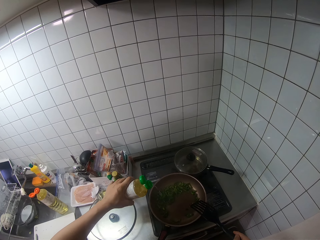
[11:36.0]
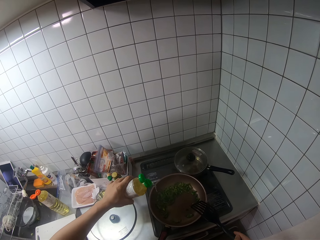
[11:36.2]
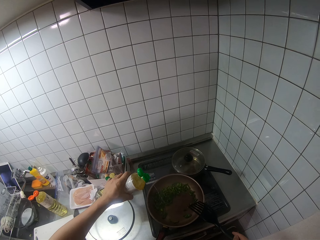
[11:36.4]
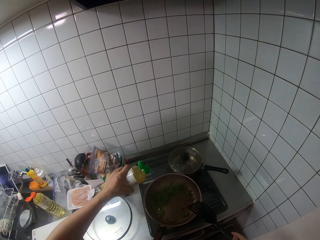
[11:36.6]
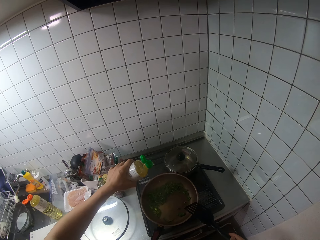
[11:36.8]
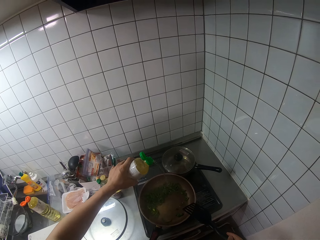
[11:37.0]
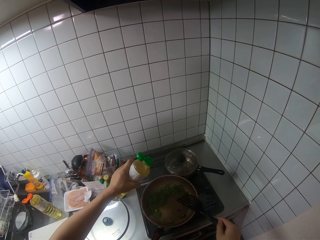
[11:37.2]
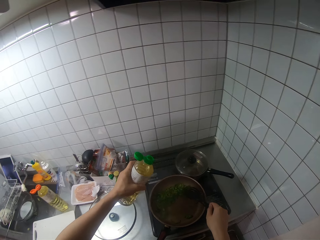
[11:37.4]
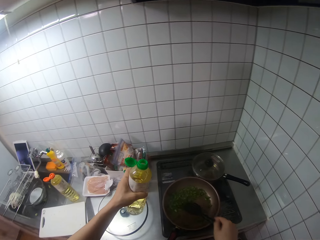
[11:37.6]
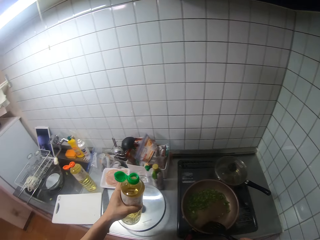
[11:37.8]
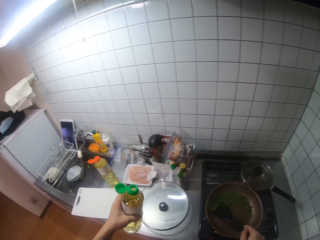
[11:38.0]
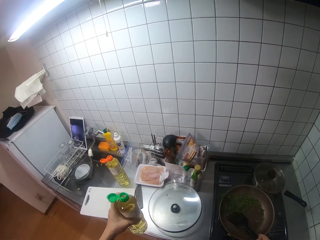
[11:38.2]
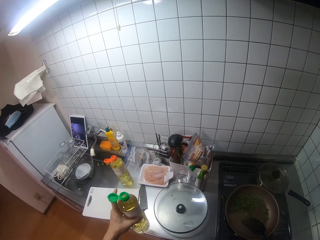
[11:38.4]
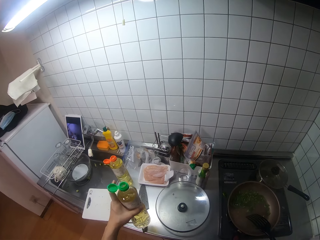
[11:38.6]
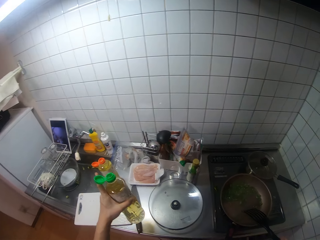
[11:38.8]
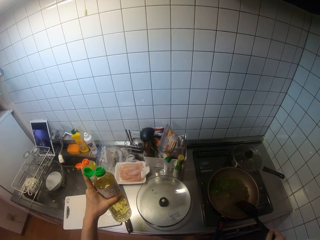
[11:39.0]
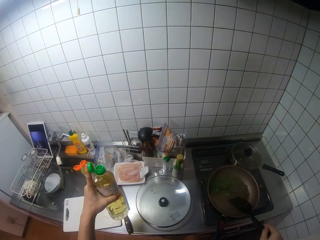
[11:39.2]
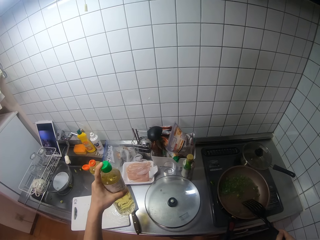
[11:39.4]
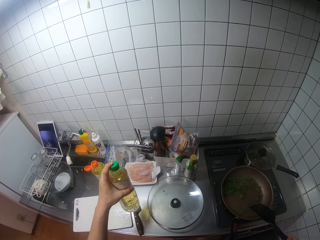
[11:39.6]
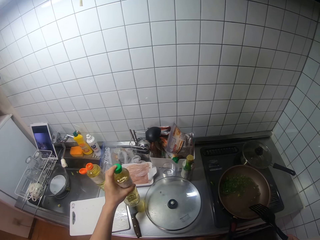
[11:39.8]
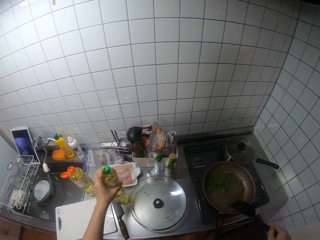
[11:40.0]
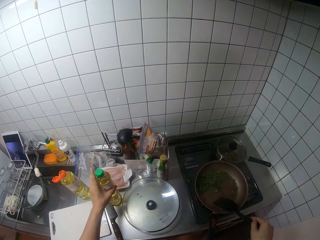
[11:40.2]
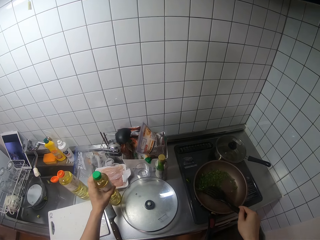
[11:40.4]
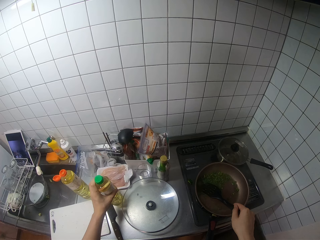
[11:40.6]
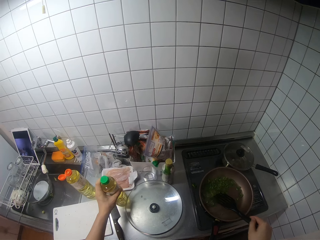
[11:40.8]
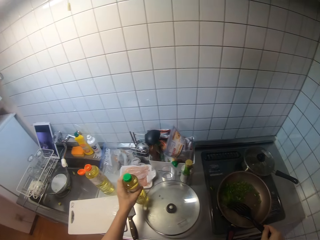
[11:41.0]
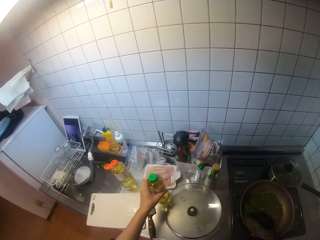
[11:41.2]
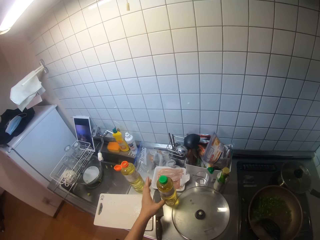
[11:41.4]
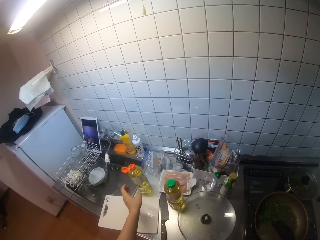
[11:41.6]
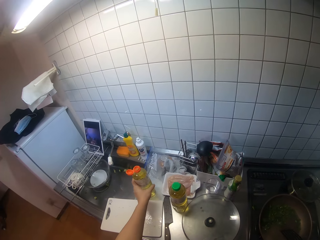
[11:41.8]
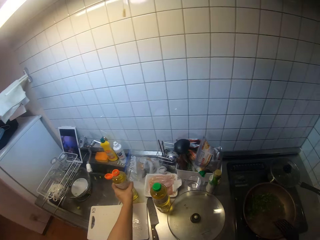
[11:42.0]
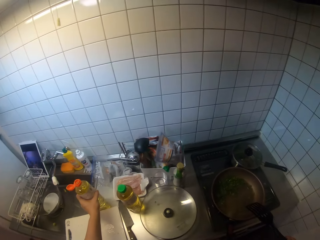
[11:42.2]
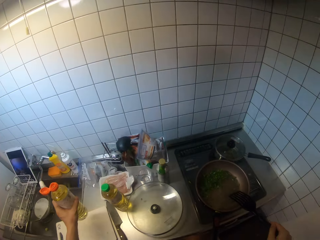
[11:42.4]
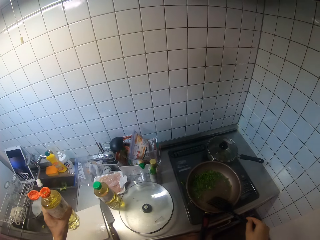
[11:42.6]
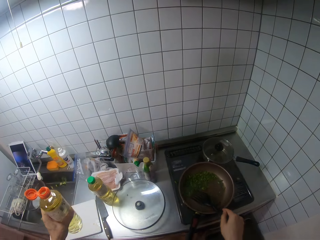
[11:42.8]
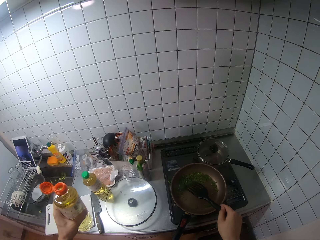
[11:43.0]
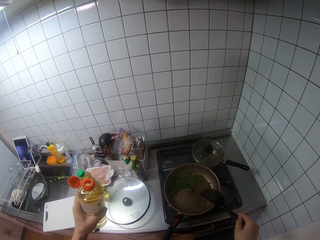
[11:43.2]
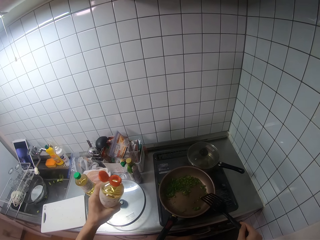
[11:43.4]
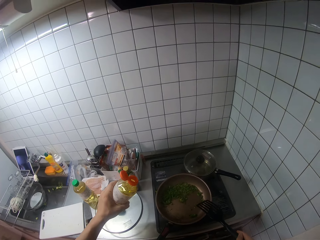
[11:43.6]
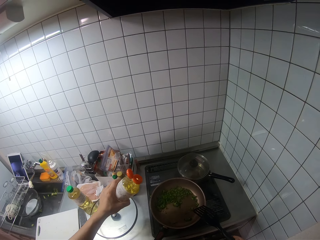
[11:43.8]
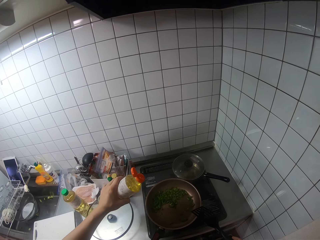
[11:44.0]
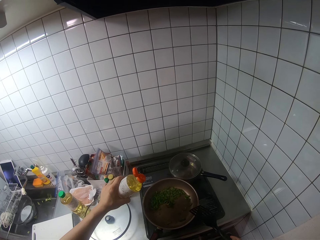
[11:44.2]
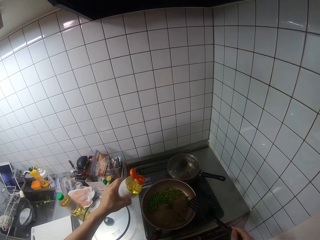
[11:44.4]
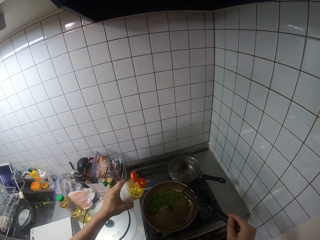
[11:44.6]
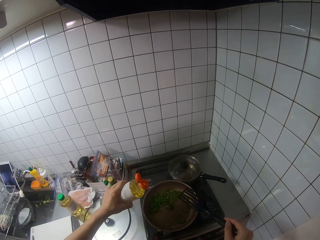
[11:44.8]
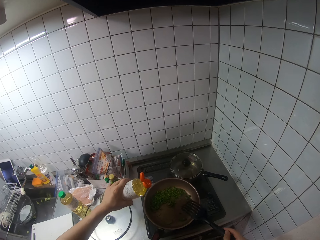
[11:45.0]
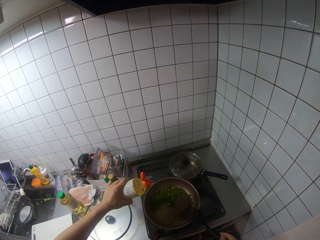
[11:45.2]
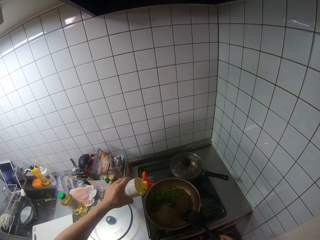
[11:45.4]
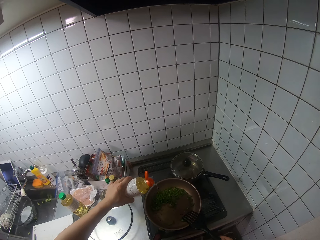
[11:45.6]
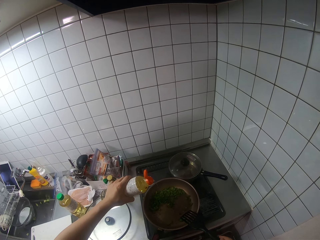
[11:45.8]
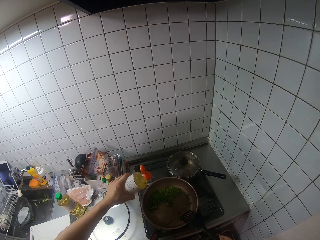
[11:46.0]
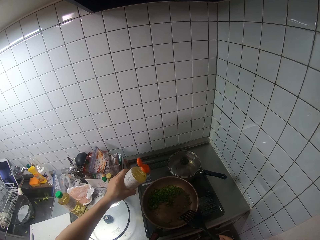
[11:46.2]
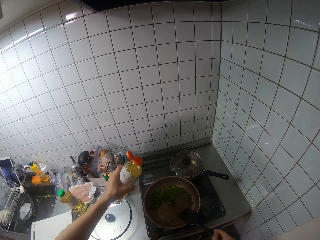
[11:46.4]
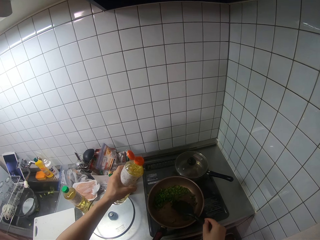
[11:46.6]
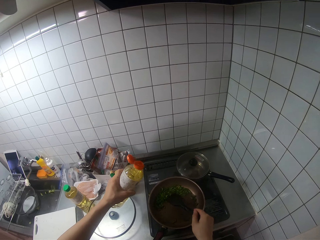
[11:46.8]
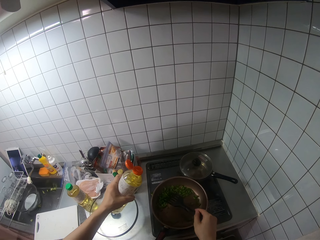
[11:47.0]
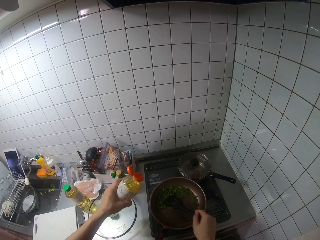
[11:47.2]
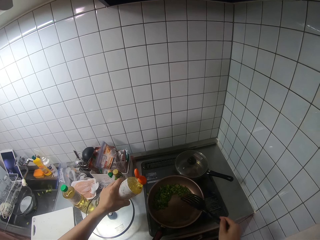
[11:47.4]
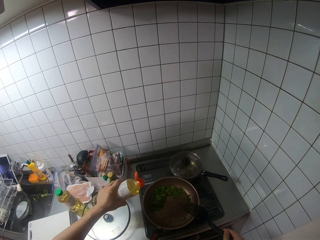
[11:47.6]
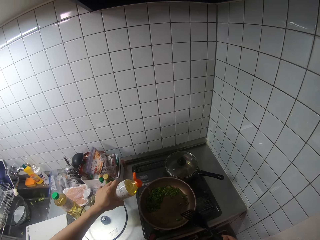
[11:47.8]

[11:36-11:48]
The camera wearer pours the oil from the bottle into the fry pan with her left hand. She stirs the vegetables in the fry pan with the spatula in her right hand. She closes the cover of the bottle with her left hand. She drops the bottle on the sink with her left hand. She picks up another bottle of oil from the sink with her left hand. She pours the oil from the bottle into the fry pan with her left hand. She stirs the vegetables in the fry pan with the spatula in her right hand.
